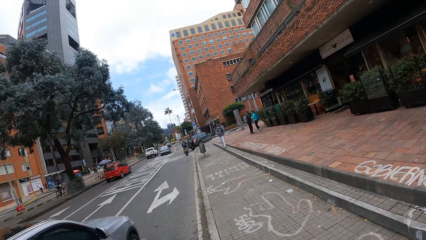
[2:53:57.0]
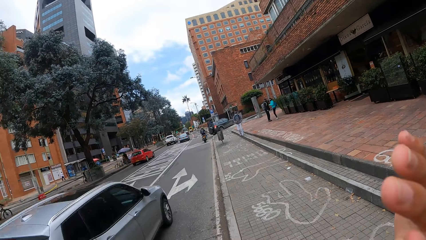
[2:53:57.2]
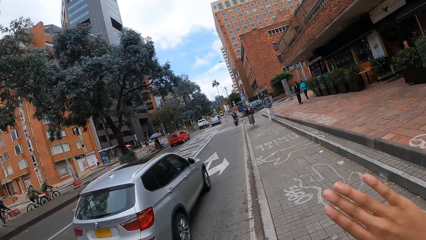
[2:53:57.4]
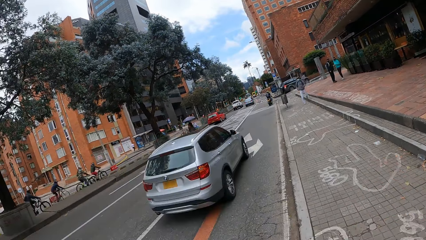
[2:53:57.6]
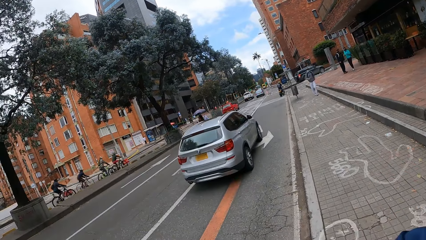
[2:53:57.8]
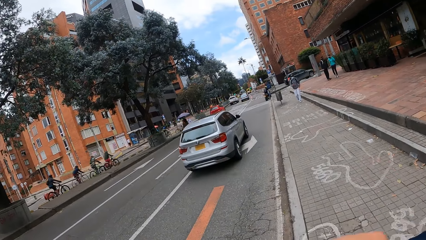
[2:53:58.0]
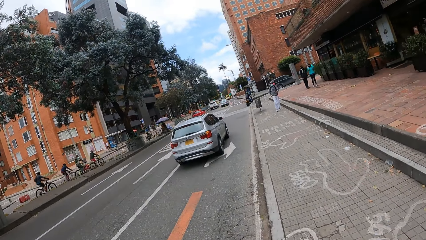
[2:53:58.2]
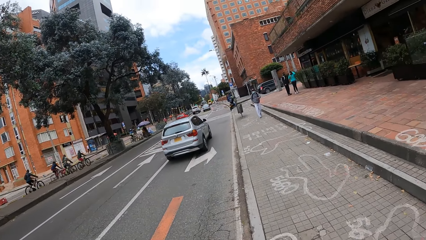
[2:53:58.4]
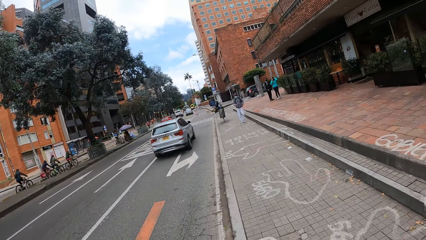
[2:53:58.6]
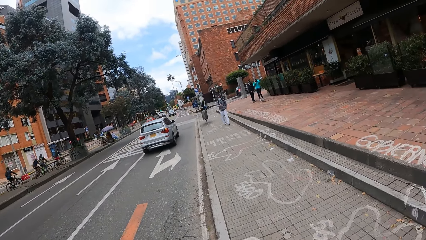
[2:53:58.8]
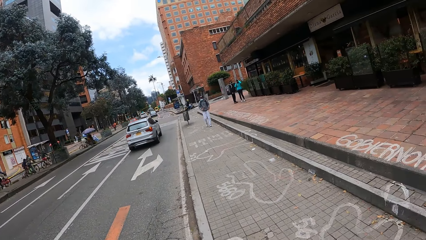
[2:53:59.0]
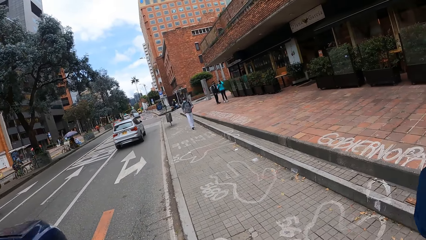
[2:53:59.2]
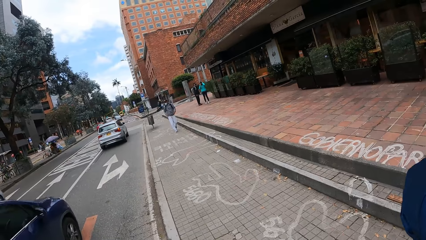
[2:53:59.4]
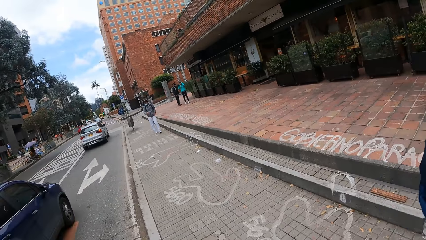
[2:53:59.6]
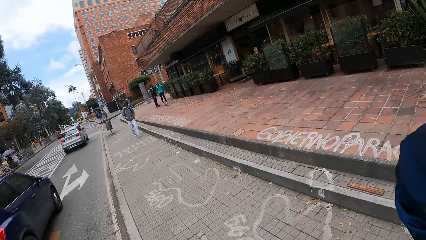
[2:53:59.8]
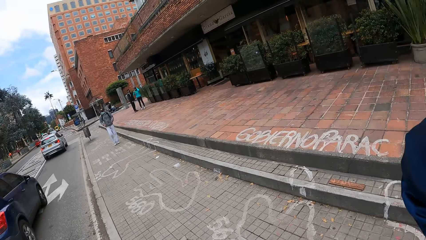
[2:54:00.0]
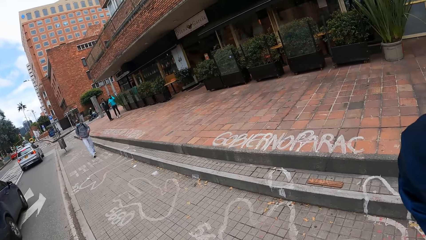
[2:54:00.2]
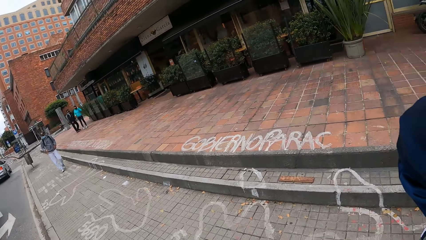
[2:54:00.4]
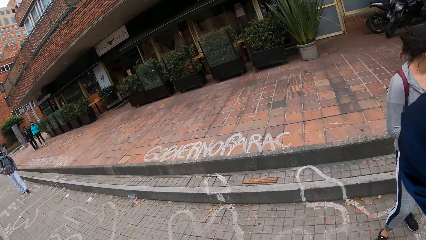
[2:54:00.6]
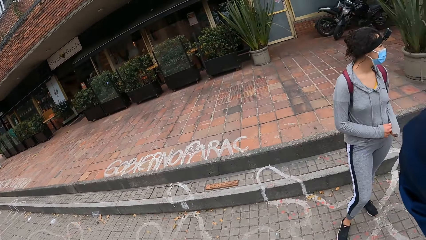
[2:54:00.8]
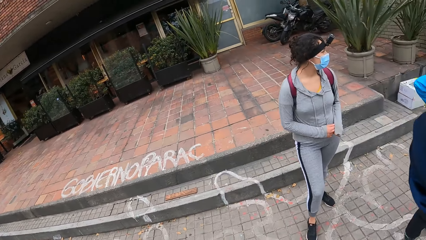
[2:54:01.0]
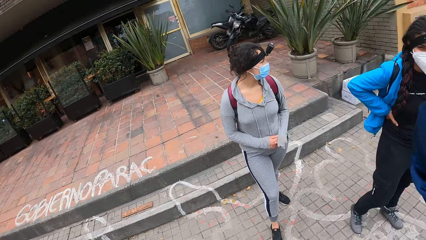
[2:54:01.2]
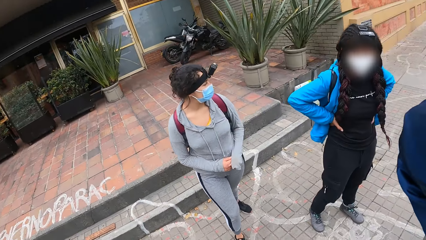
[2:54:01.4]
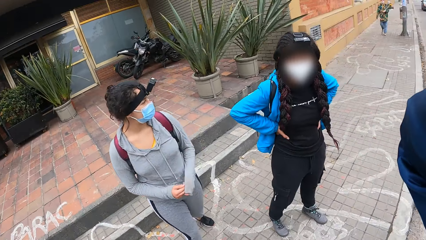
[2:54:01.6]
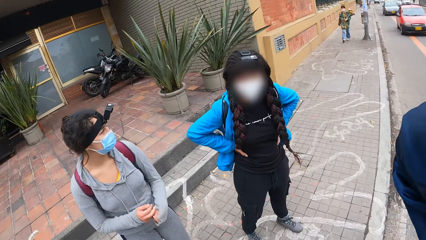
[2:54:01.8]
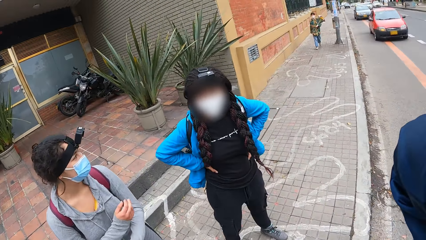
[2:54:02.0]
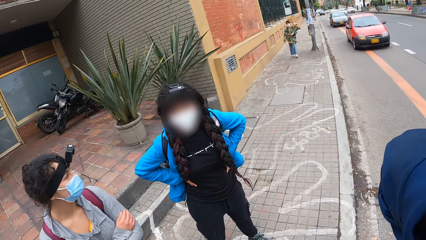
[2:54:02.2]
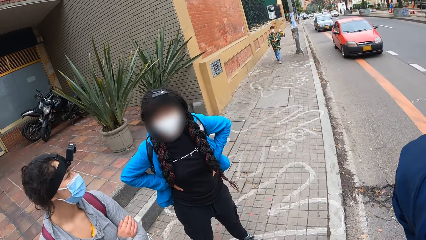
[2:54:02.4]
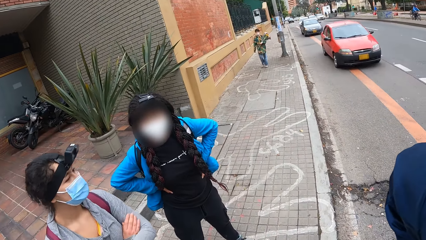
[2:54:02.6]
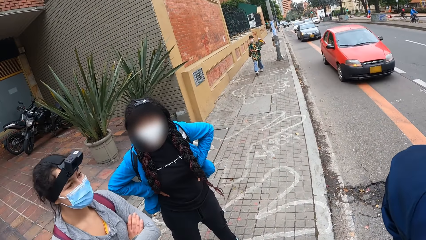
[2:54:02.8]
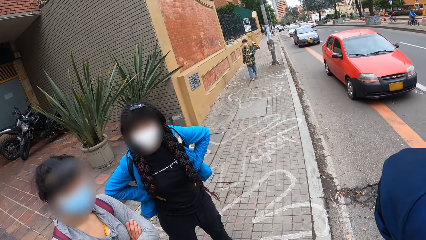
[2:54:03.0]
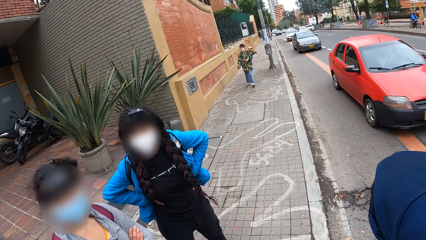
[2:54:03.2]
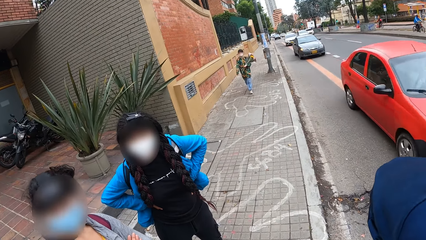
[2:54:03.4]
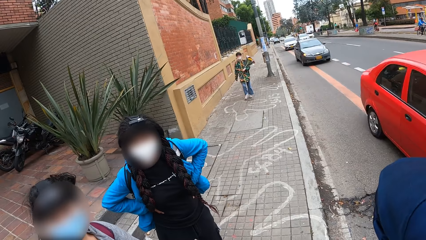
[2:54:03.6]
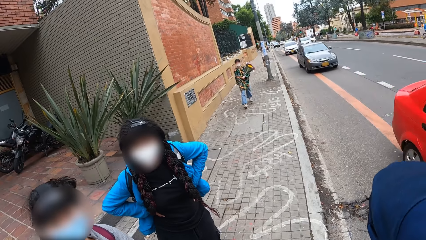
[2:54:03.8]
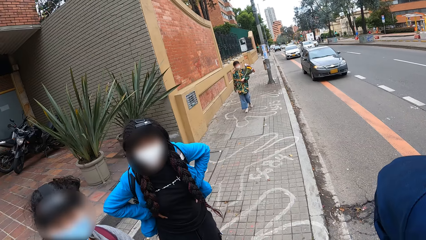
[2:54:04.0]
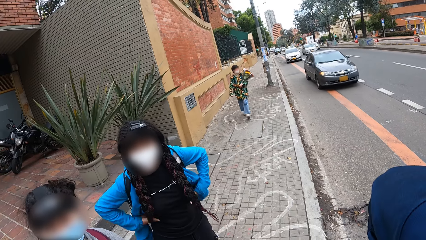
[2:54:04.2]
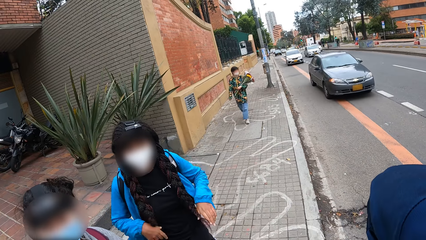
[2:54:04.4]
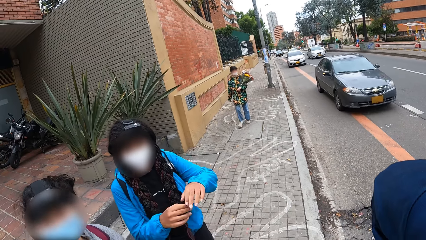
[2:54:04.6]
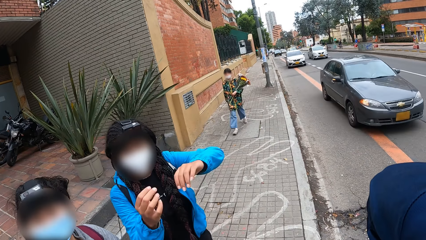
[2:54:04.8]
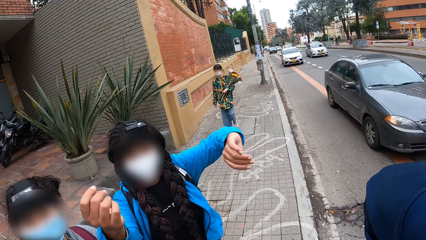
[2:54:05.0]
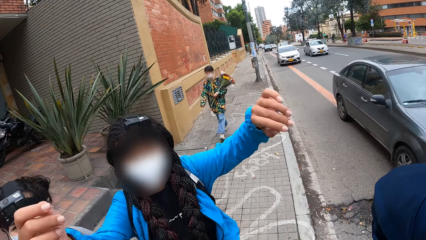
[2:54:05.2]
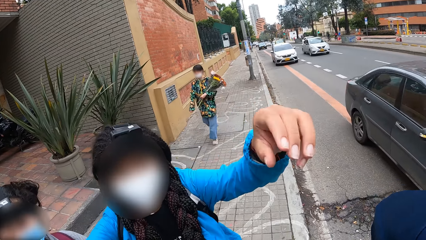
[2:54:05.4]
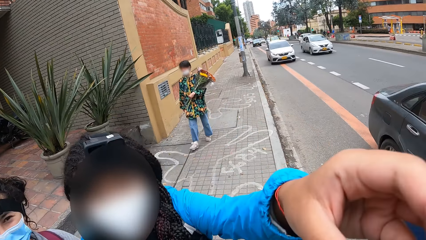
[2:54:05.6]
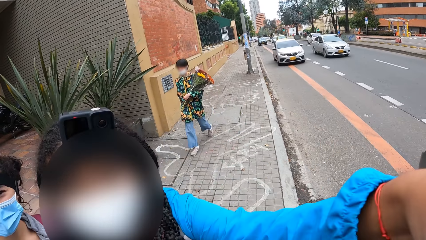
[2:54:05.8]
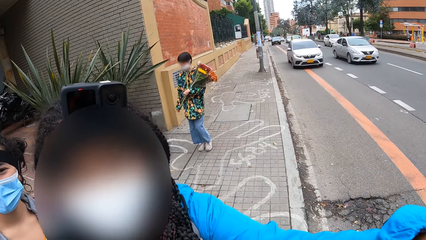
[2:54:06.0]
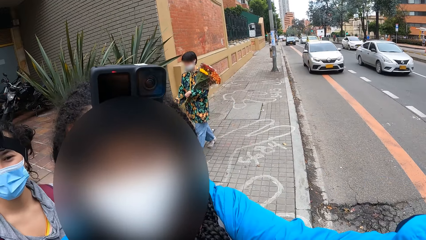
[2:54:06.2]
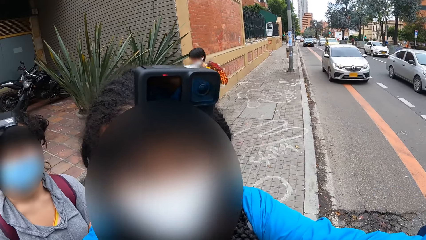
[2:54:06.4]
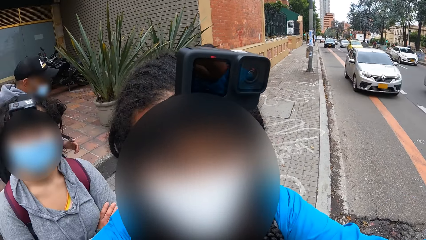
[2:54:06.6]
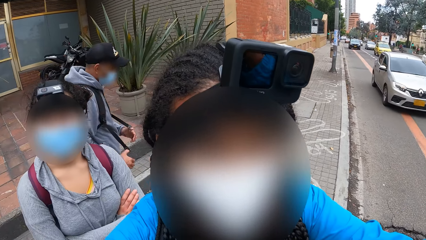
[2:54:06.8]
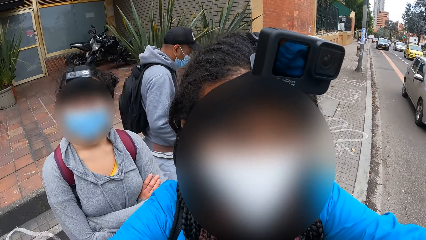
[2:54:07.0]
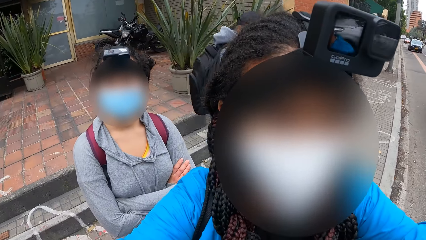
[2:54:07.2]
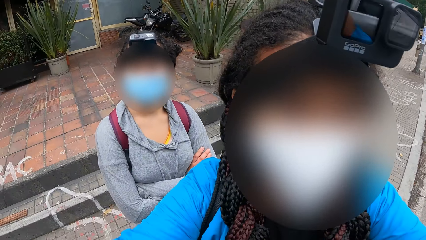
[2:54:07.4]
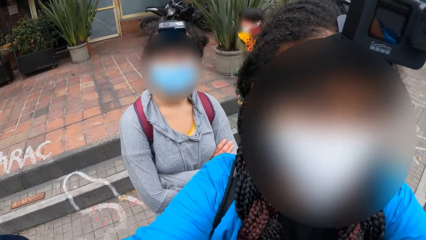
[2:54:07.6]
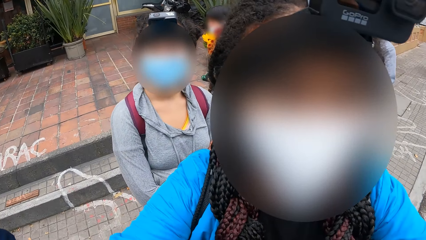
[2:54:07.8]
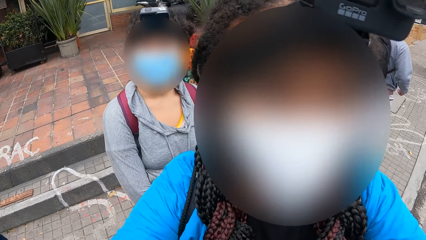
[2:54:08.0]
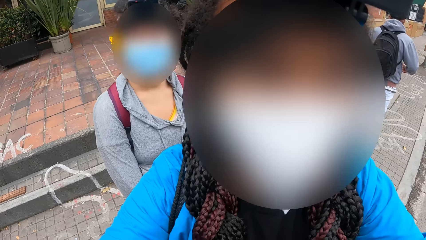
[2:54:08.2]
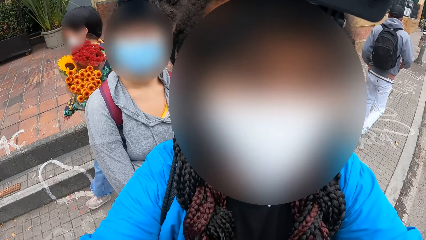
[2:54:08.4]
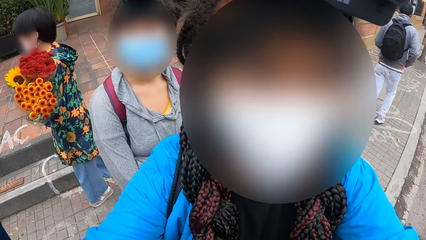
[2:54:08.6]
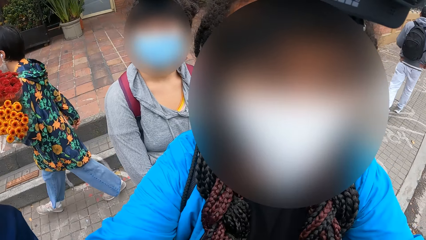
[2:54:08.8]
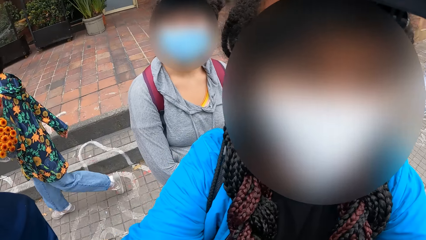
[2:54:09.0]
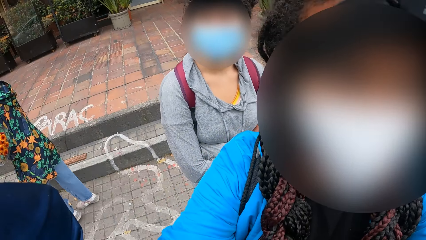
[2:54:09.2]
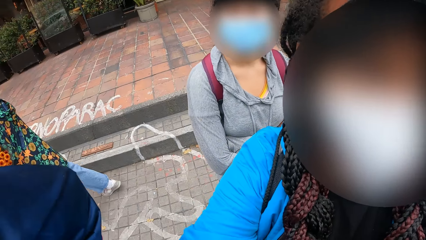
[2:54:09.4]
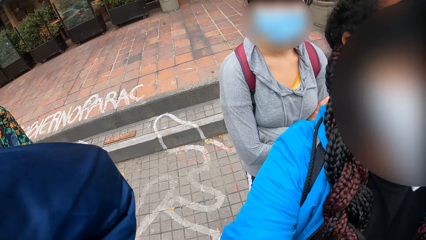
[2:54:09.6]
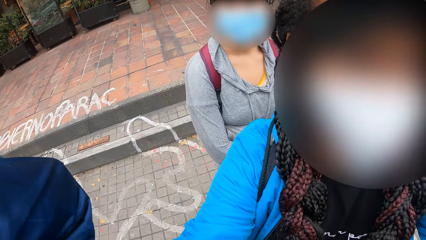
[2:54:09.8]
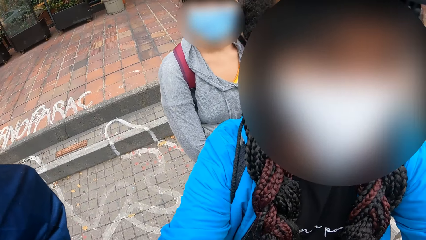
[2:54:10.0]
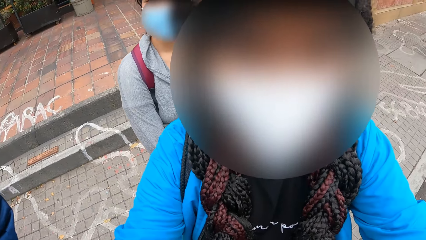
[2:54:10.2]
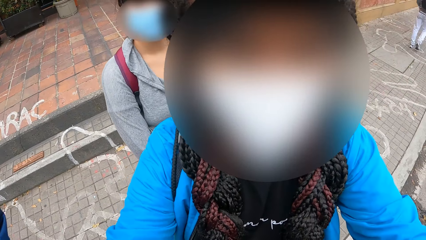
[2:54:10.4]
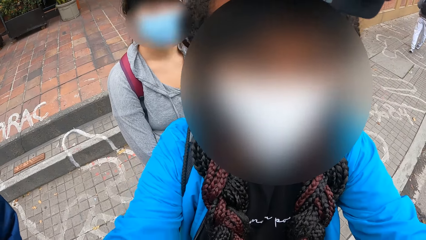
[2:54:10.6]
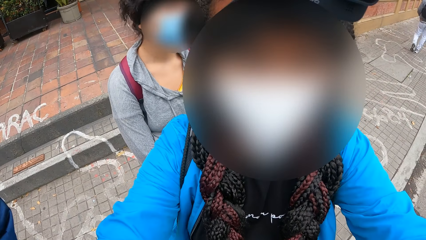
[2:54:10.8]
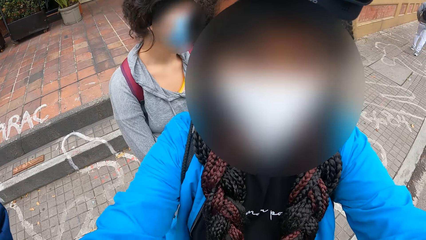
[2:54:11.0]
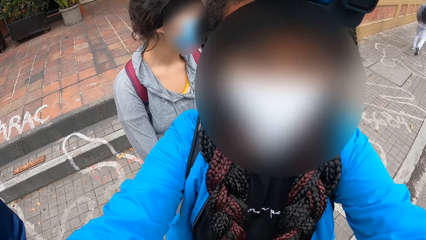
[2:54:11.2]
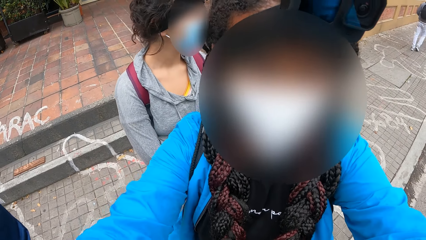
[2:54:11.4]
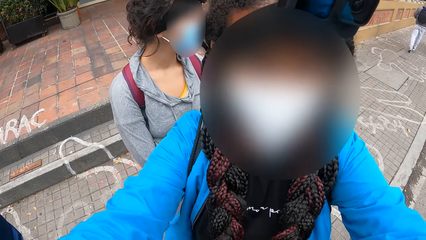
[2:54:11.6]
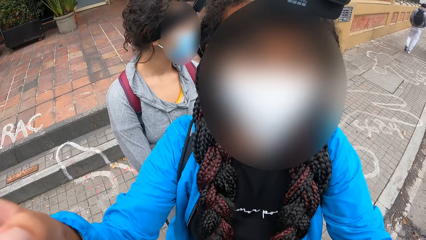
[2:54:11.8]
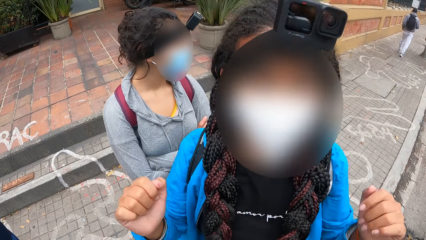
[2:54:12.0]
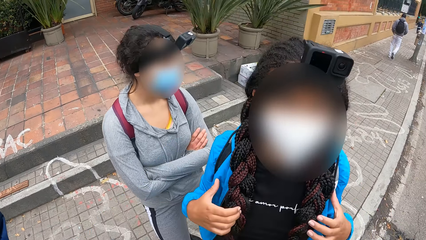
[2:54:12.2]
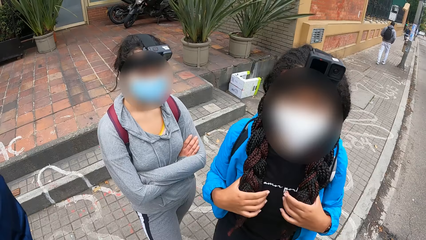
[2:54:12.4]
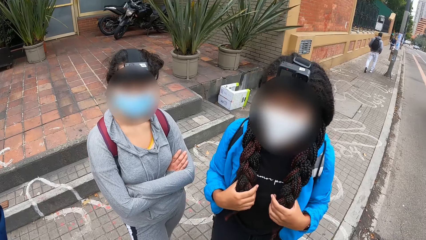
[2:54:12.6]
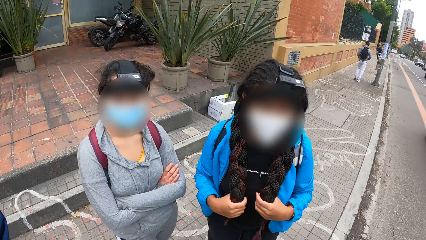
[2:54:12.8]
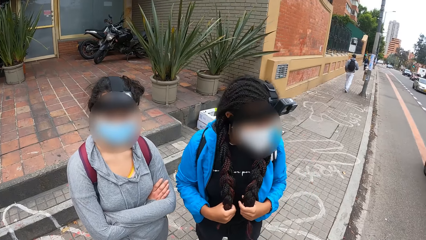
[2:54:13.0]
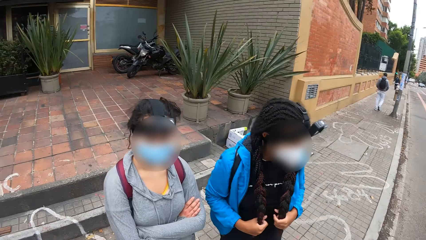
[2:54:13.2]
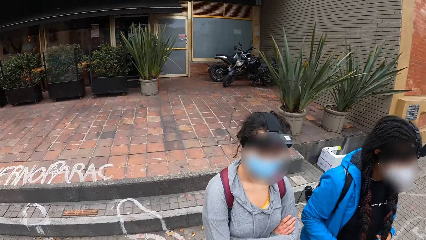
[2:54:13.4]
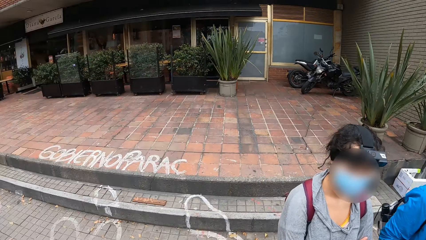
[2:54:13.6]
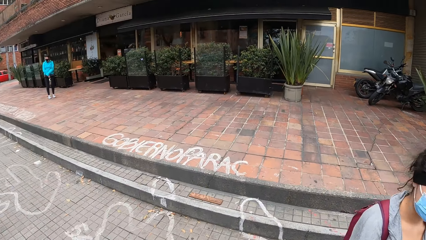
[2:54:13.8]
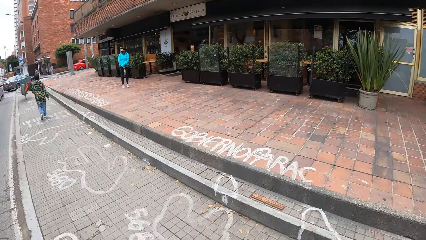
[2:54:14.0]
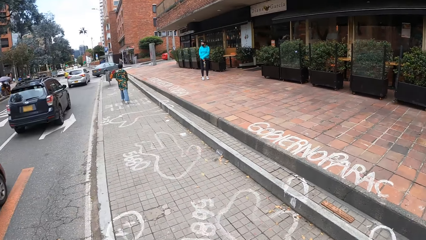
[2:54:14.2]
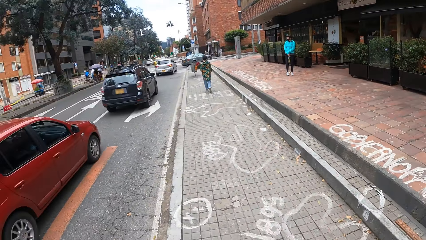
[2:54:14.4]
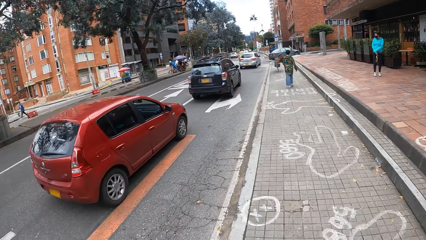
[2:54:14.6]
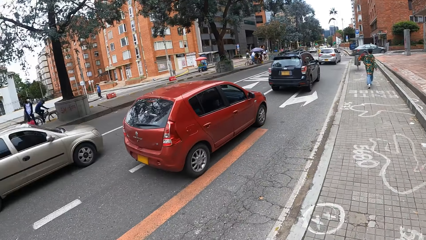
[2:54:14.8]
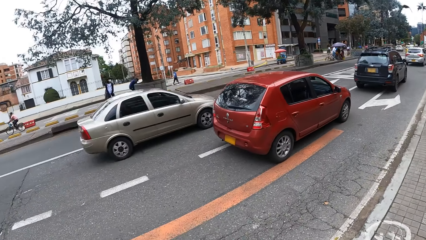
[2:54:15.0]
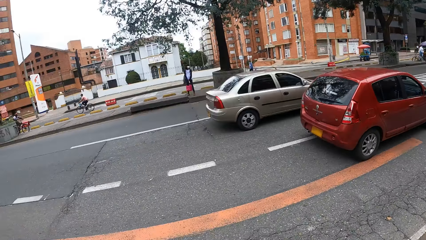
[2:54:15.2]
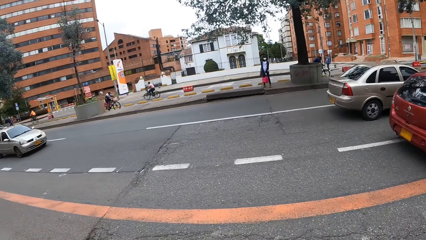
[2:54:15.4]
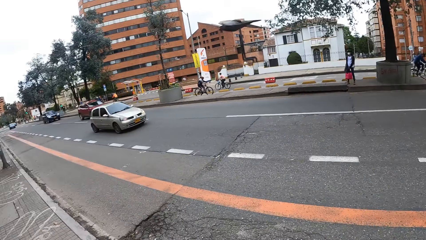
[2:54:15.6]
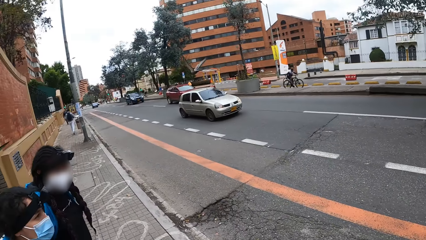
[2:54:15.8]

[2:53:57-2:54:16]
The camera wearer gestures out with his hand. He looks around the road. The girl adjusts the camera on the camera wearer's head with both hands. The girl gestures out with her hand. The camera wearer looks around the road.
